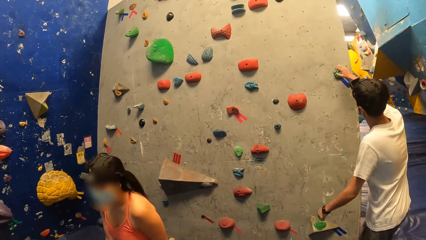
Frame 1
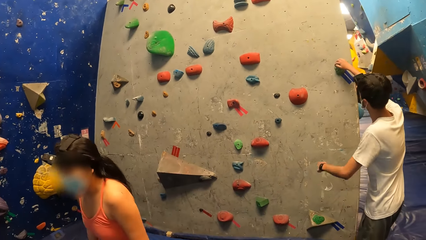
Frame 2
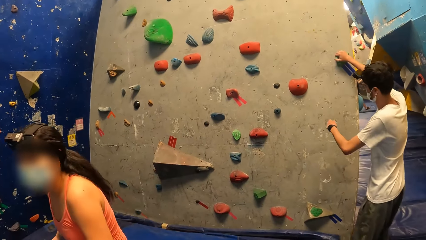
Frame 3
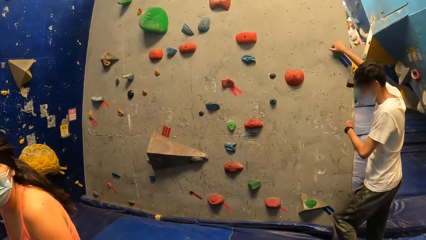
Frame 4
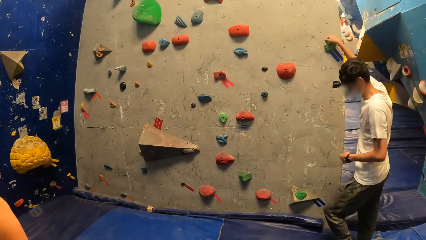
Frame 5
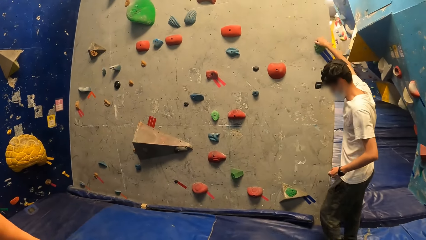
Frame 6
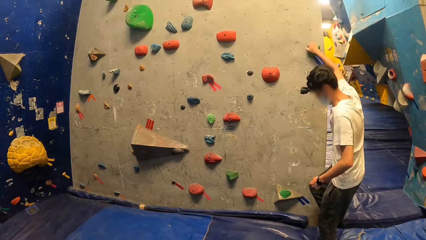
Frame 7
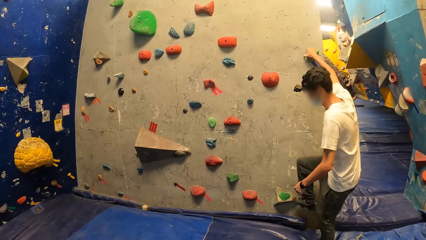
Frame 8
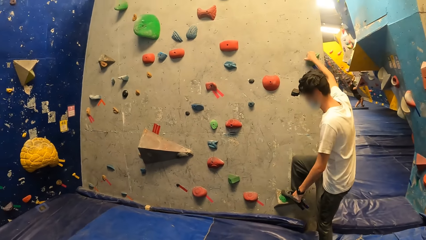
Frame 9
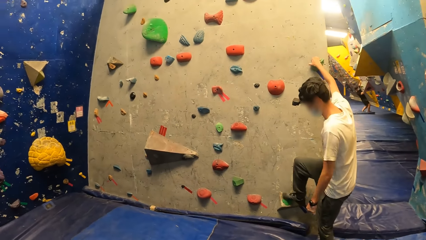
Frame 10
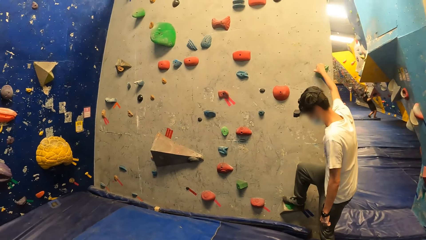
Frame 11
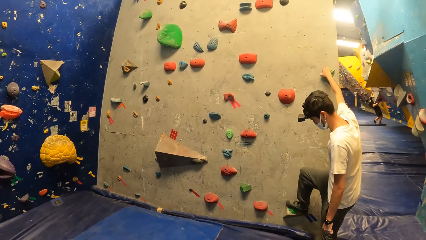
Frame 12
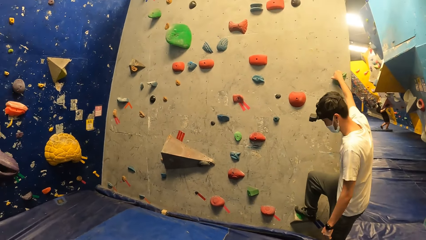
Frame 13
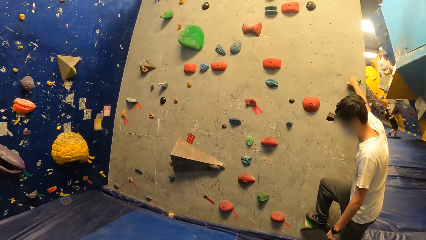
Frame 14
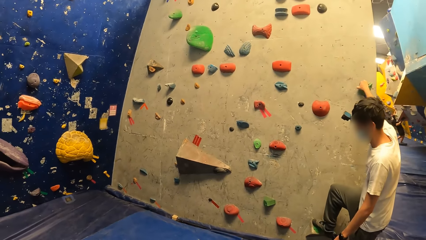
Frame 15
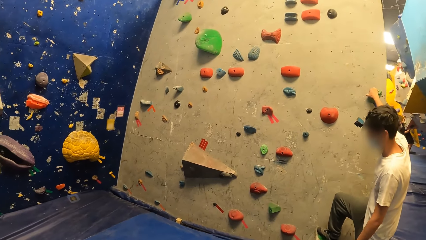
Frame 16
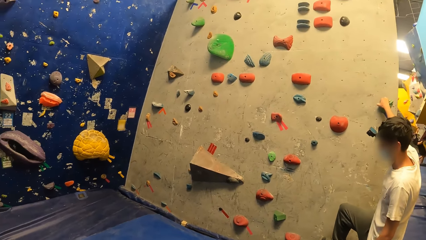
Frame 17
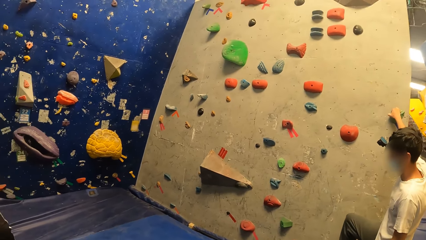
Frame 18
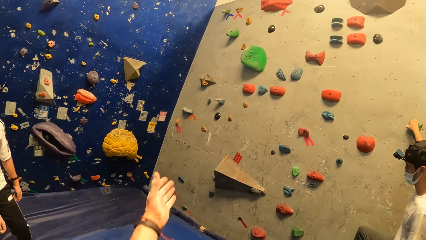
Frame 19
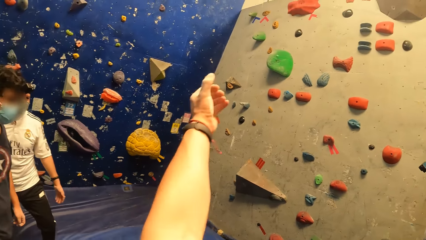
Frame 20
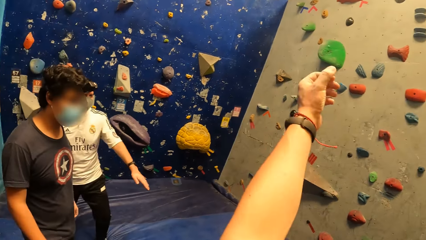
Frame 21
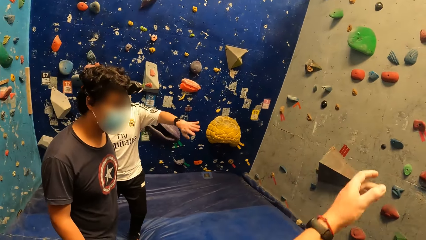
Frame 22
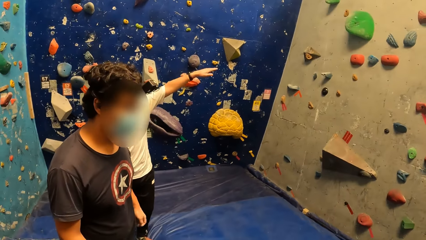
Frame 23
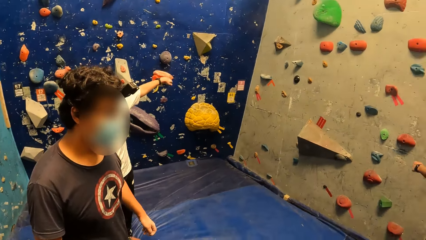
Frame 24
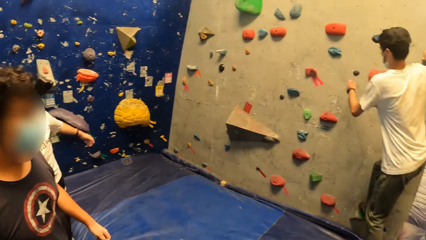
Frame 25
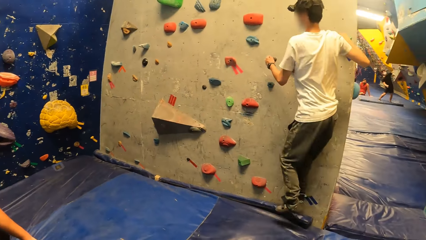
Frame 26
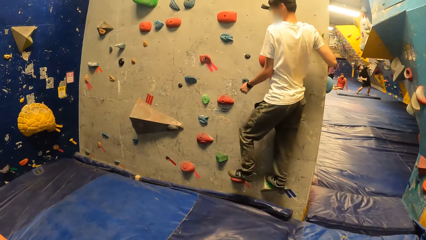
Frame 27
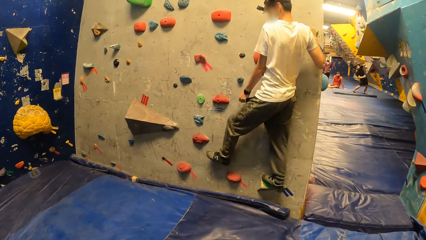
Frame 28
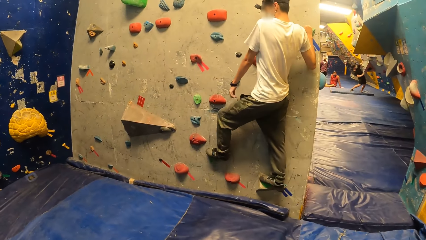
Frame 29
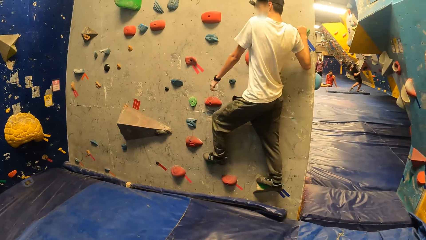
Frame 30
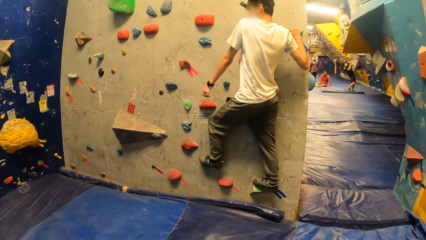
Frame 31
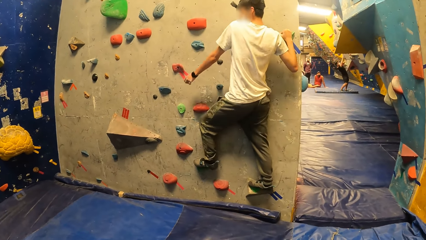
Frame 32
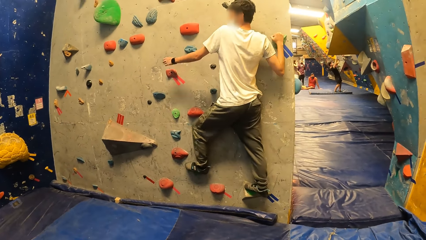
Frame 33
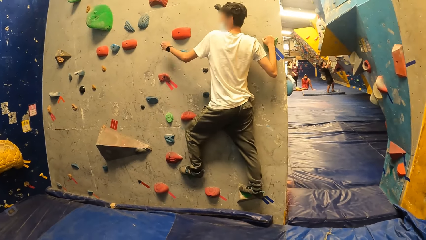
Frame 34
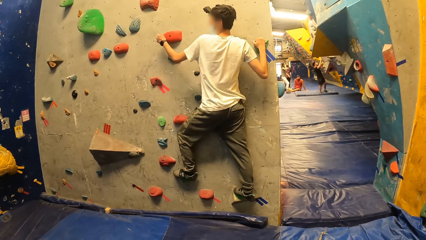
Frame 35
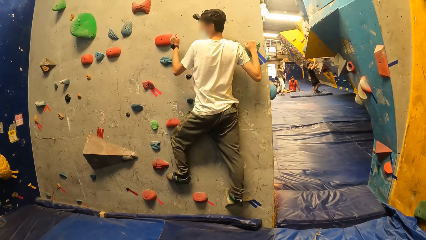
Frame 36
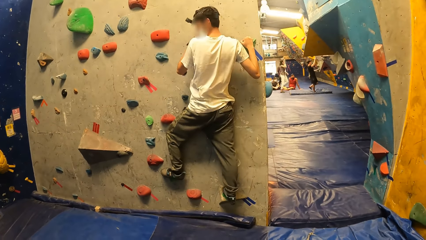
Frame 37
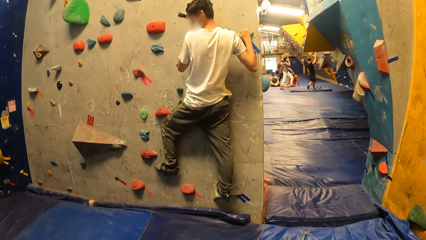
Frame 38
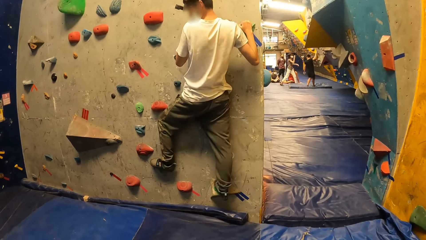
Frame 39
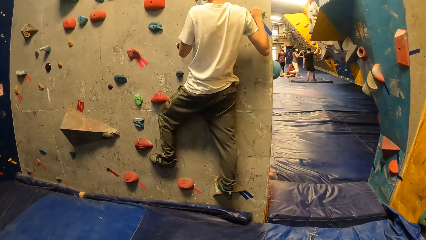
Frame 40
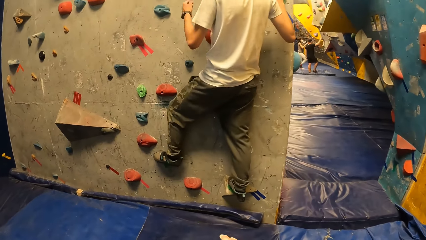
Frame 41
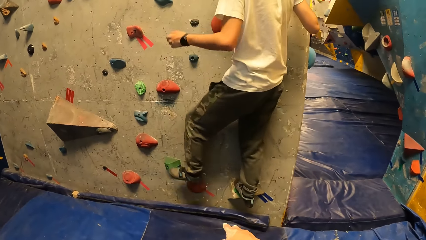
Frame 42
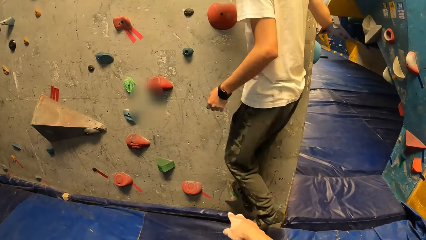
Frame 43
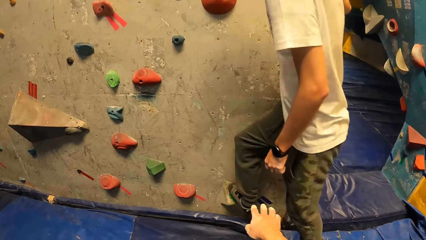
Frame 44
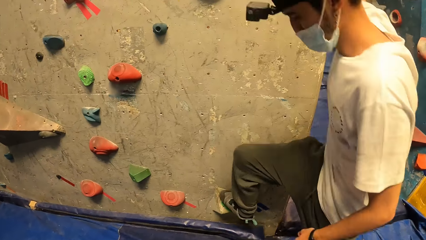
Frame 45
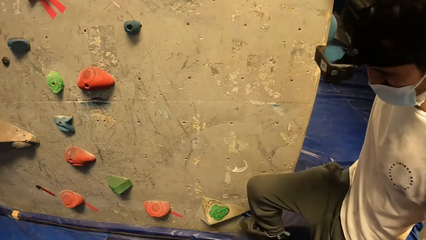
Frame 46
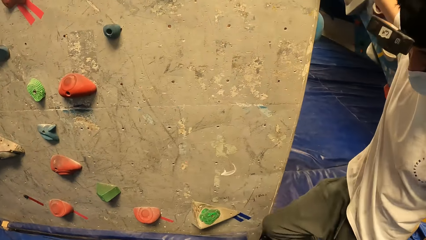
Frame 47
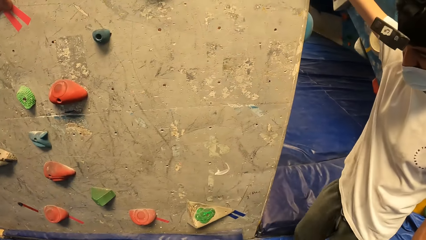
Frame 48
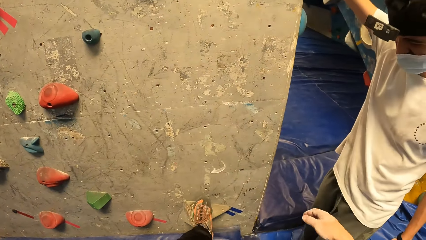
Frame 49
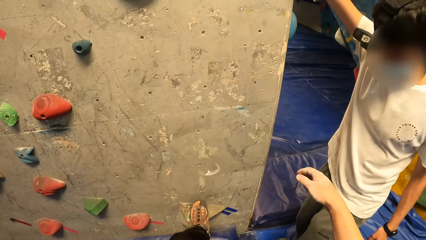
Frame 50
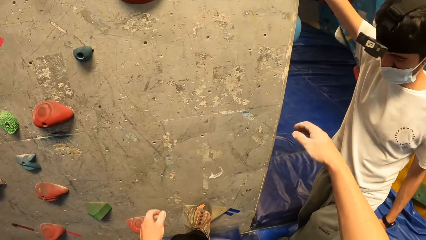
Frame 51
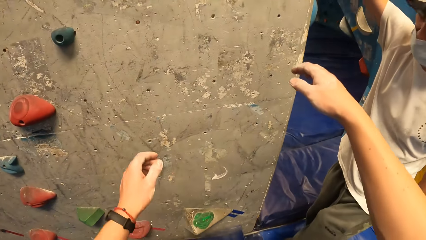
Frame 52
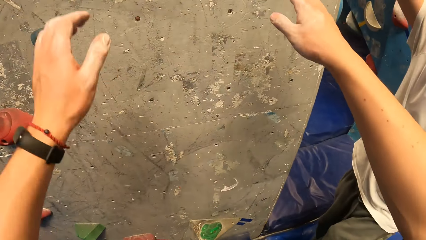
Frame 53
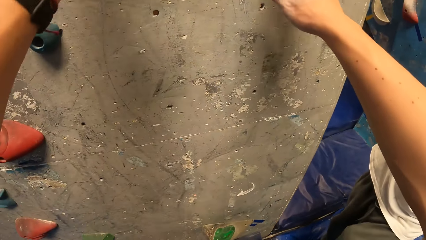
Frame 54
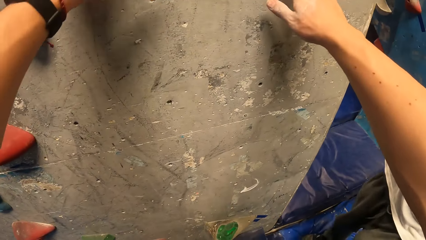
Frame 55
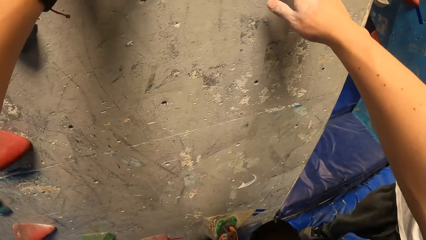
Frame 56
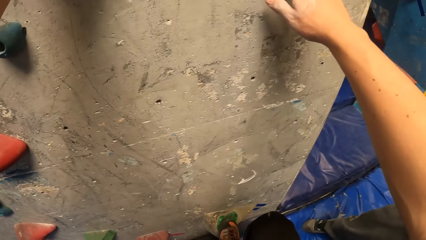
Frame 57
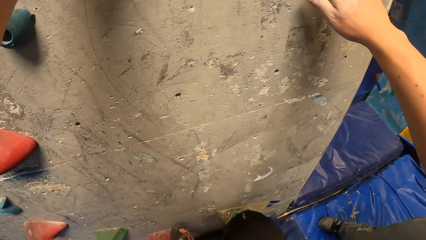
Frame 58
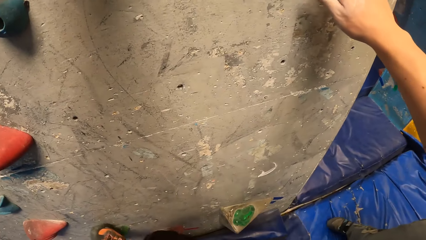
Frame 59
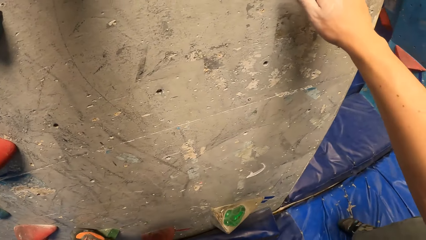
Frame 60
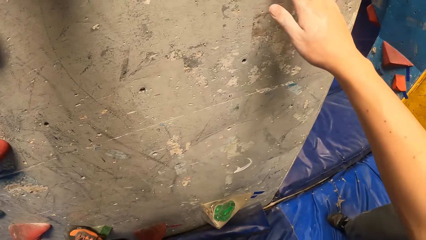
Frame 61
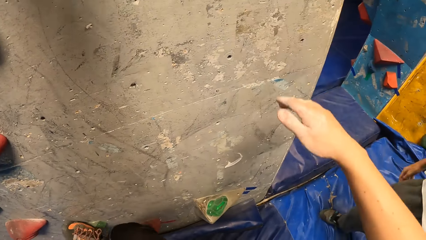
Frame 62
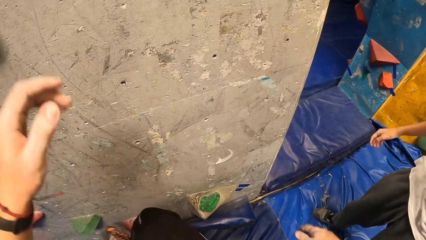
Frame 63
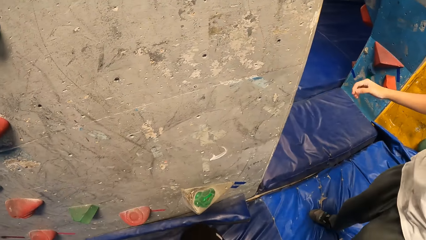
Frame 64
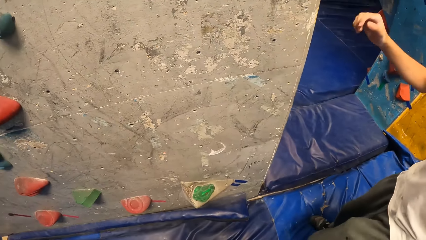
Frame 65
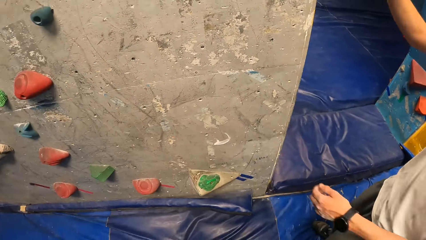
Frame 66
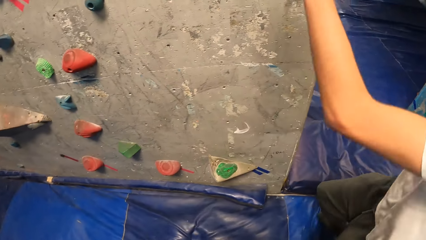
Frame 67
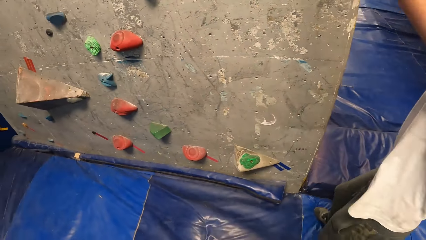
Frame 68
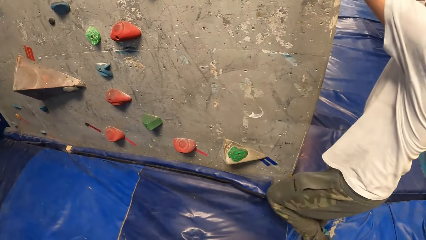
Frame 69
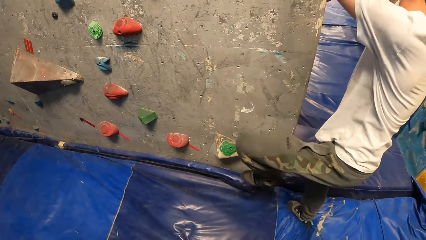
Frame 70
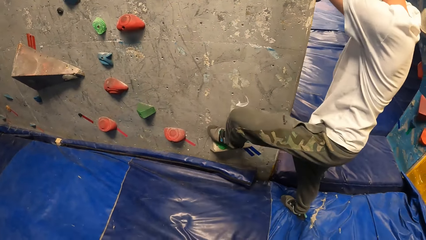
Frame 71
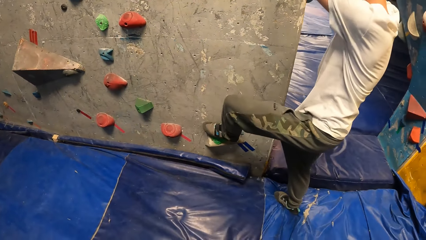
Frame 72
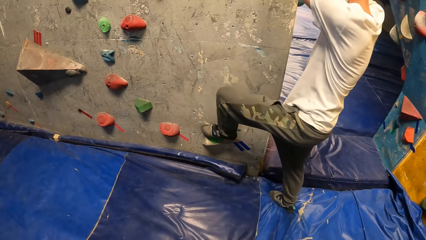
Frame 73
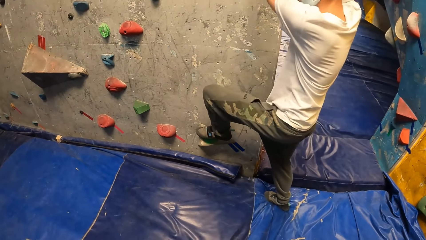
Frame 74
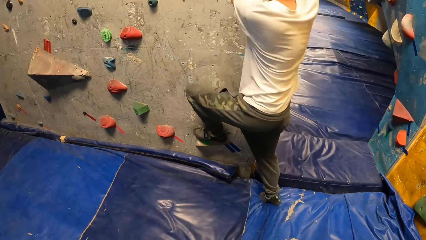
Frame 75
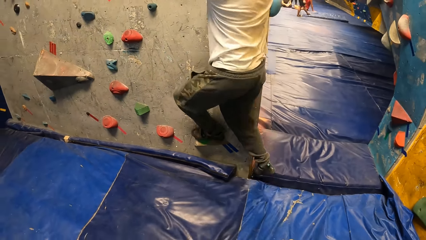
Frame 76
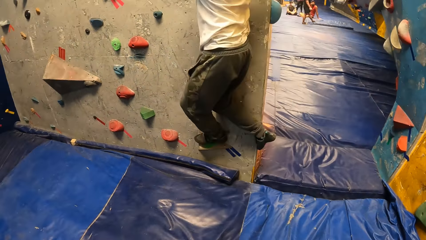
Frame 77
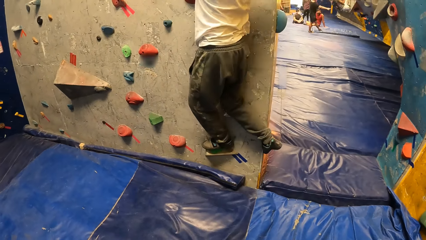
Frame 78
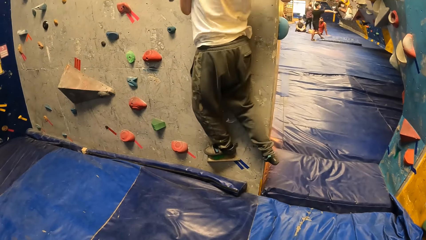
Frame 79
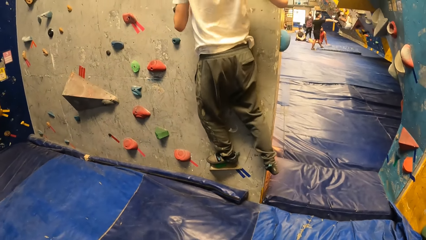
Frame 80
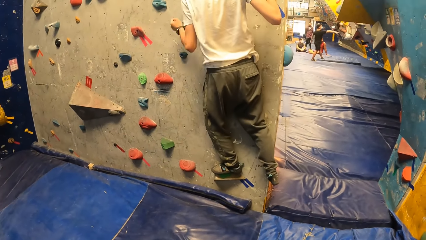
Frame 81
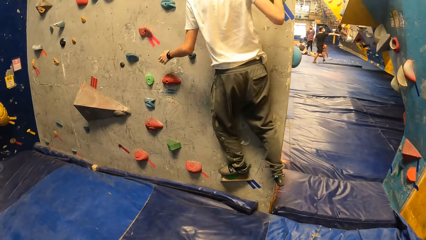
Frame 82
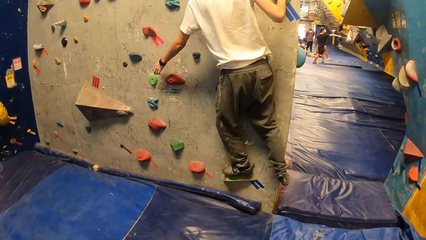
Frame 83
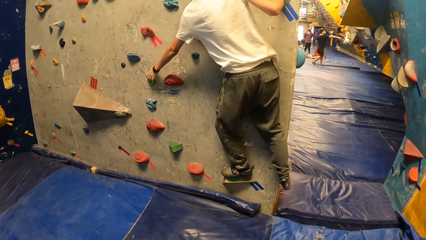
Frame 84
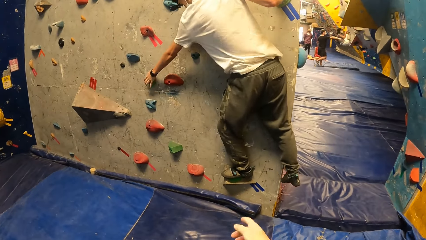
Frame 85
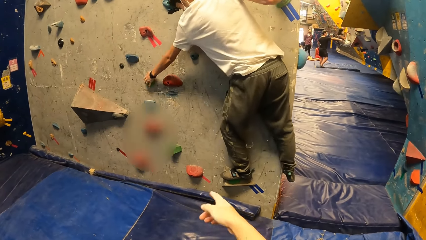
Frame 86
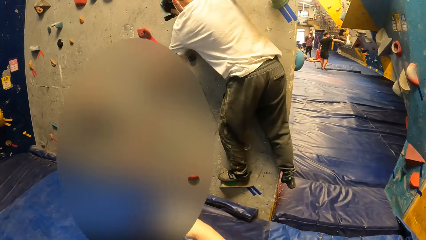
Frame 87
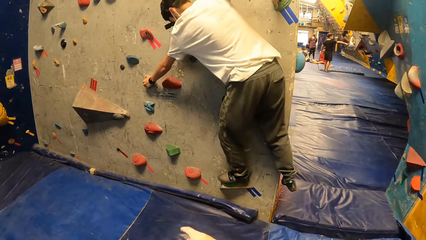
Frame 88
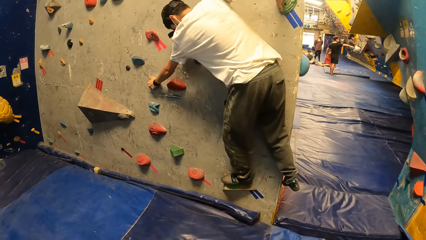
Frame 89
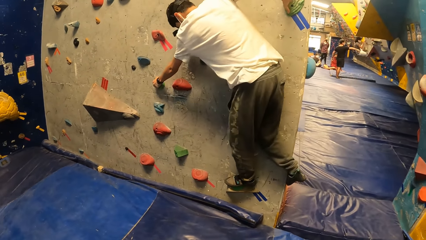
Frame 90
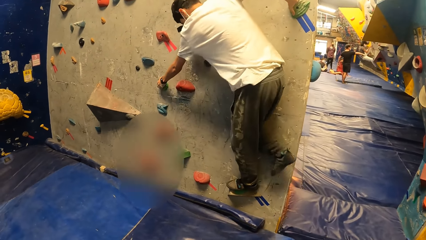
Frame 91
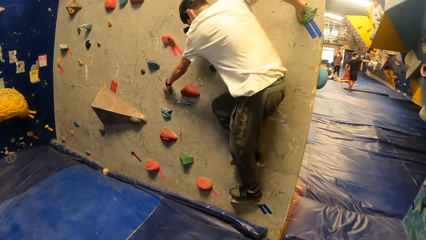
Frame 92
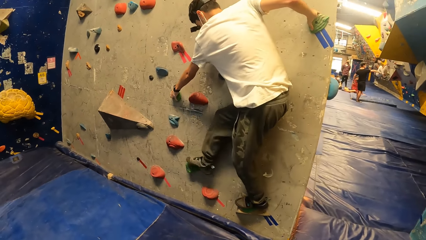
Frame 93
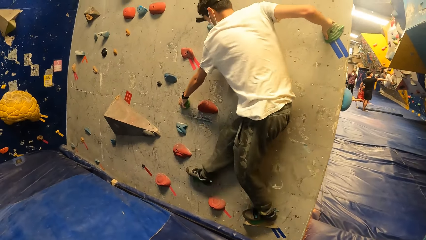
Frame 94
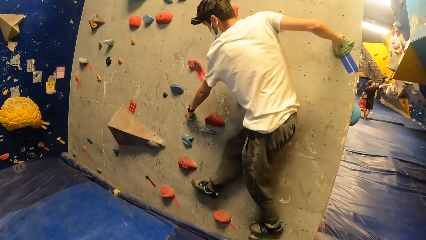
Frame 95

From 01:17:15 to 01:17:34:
A man holds the climbing wall. The man climbs the wall at the wall climbing centre. The camera wearer interacts with the man at the wall climbing centre. He looks around the room. The man climbs the climbing wall. The man jumps down from the wall. The camera wearer interacts with the man at the wall climbing centre. He touches the wall with his hands and climbs the climbing wall. The man climbs the wall at the wall climbing centre. The camera wearer interacts with the man at the wall climbing centre.
